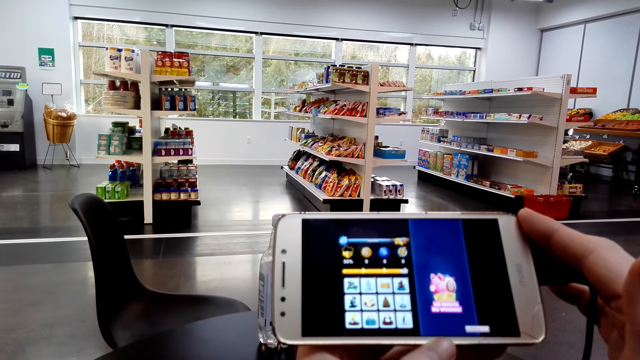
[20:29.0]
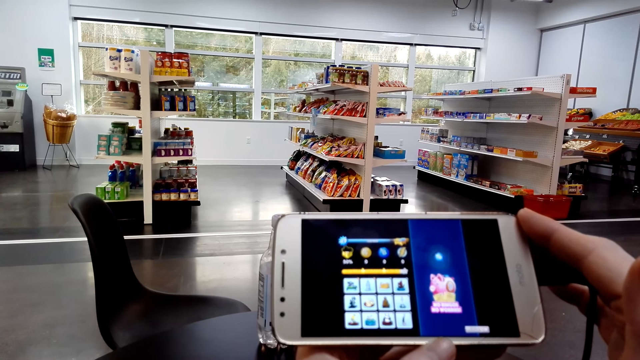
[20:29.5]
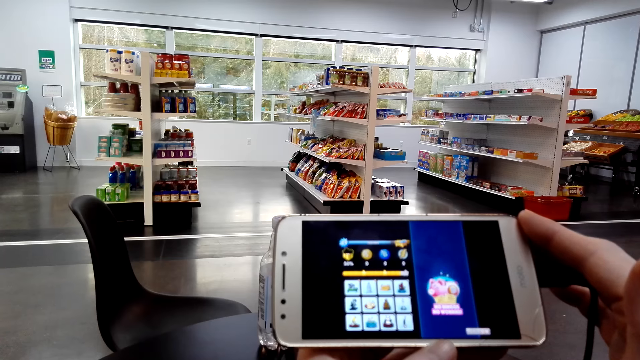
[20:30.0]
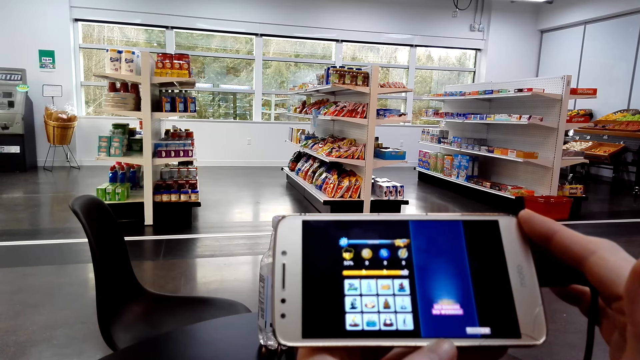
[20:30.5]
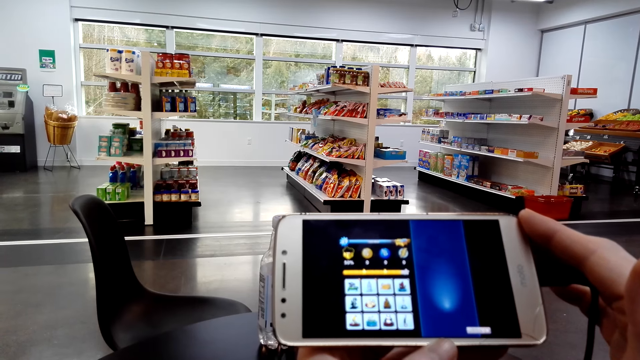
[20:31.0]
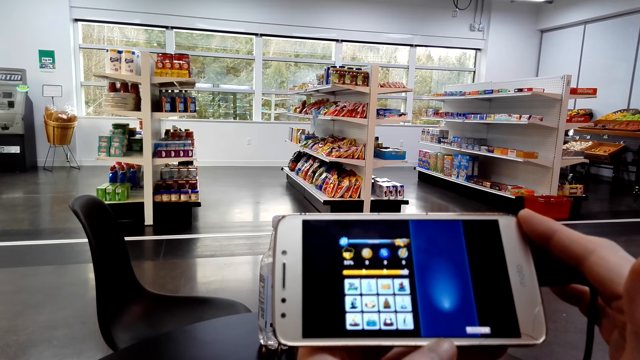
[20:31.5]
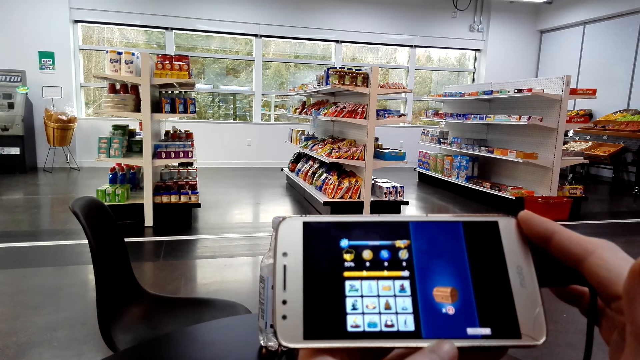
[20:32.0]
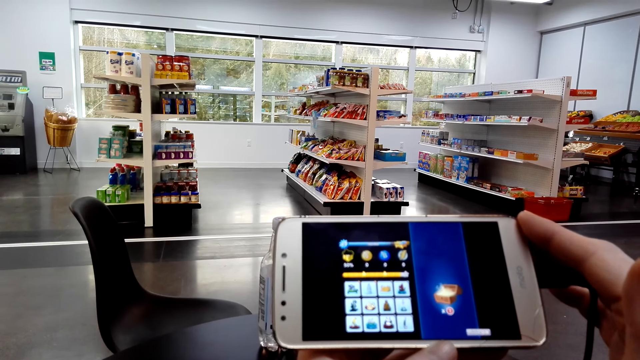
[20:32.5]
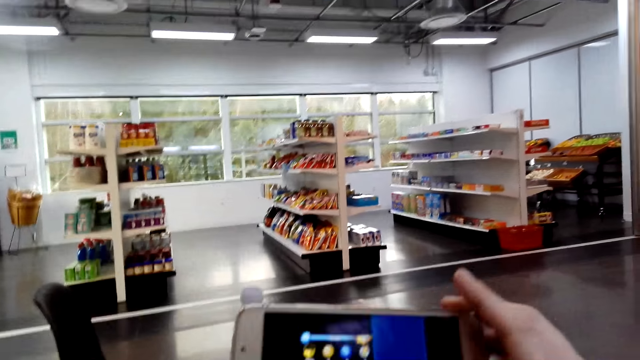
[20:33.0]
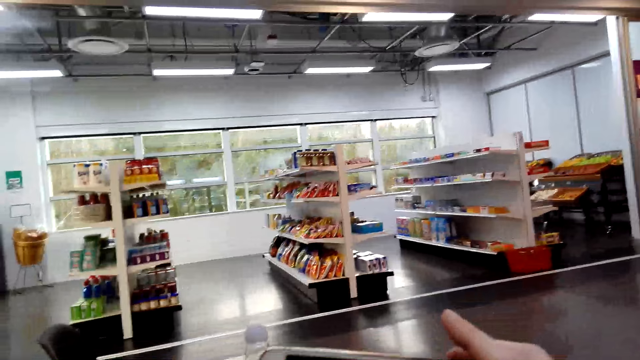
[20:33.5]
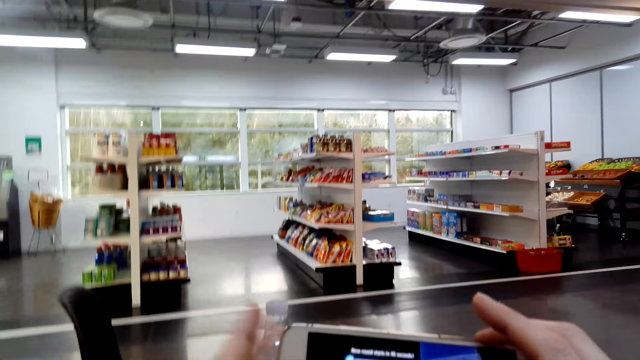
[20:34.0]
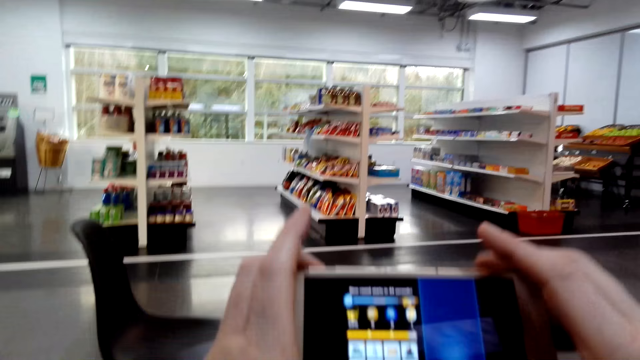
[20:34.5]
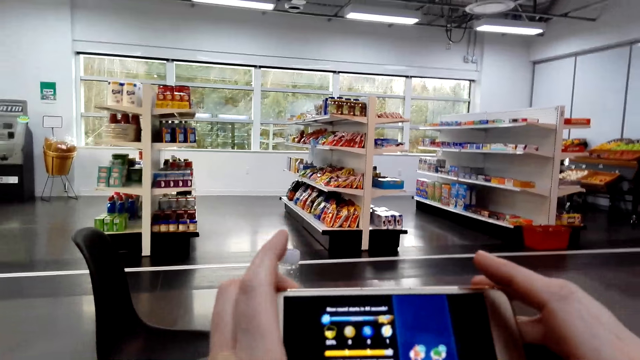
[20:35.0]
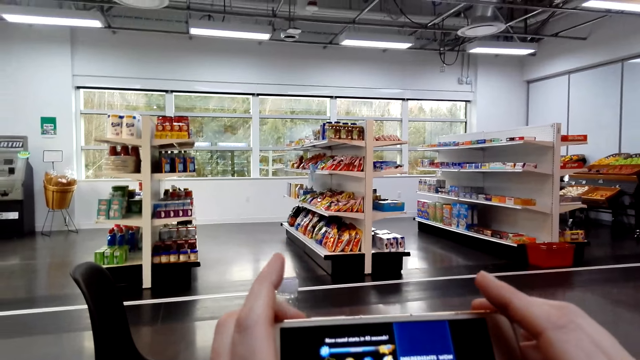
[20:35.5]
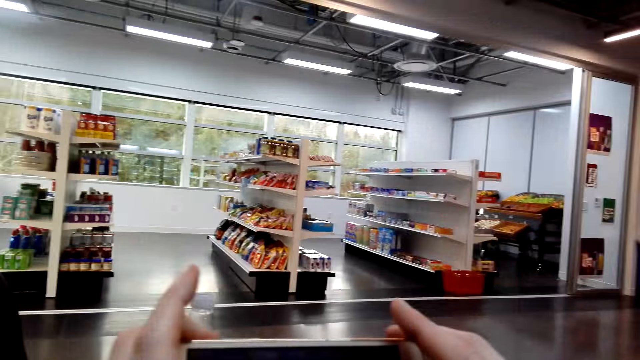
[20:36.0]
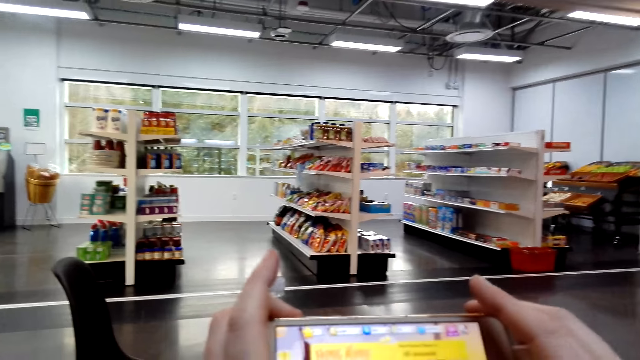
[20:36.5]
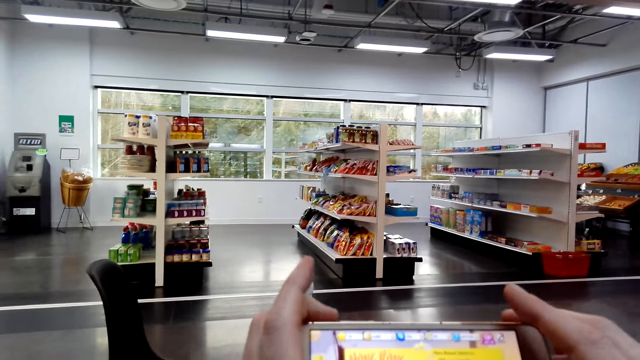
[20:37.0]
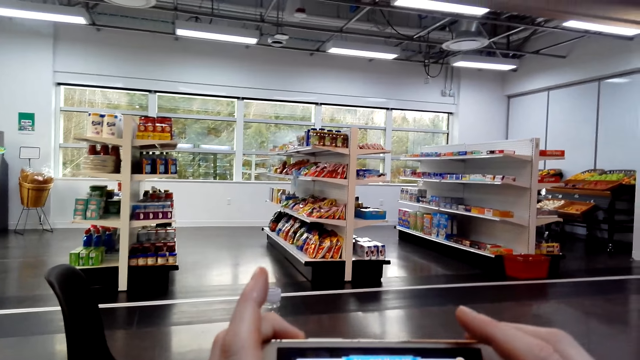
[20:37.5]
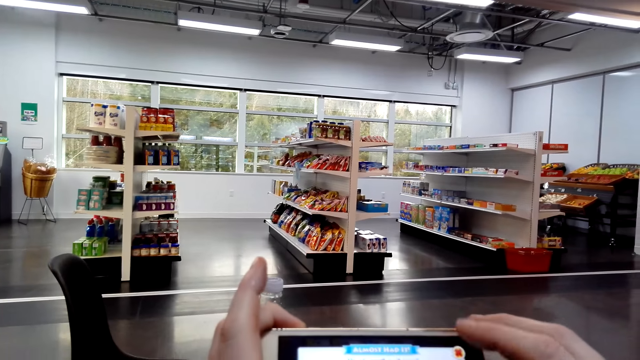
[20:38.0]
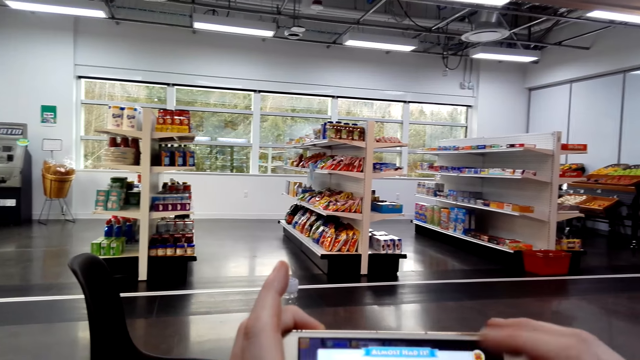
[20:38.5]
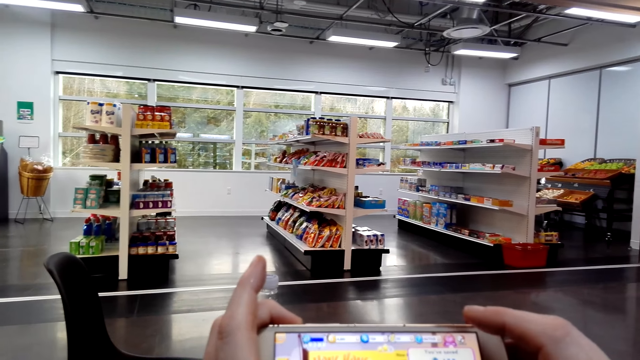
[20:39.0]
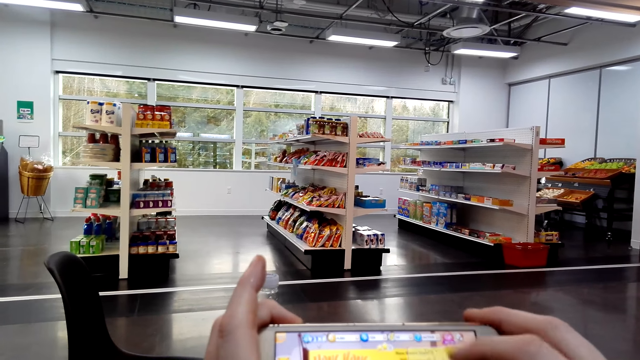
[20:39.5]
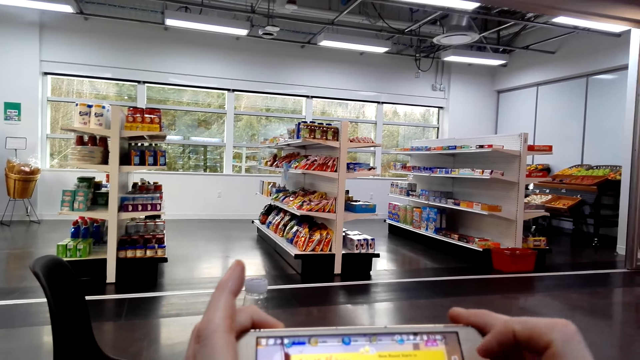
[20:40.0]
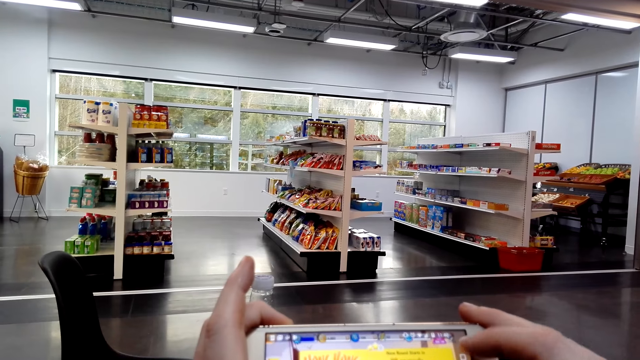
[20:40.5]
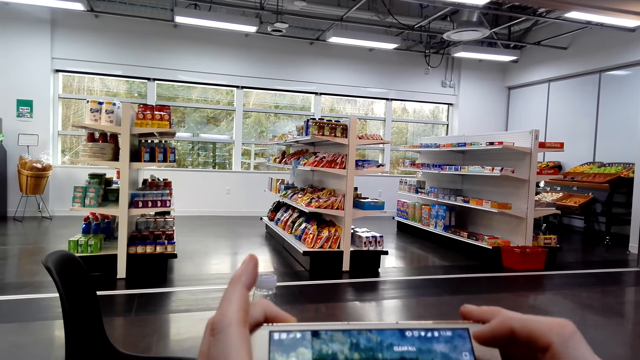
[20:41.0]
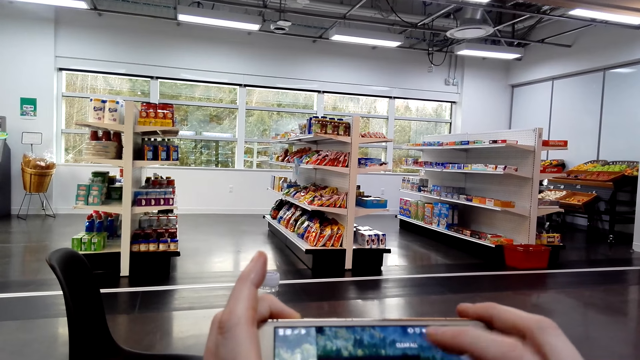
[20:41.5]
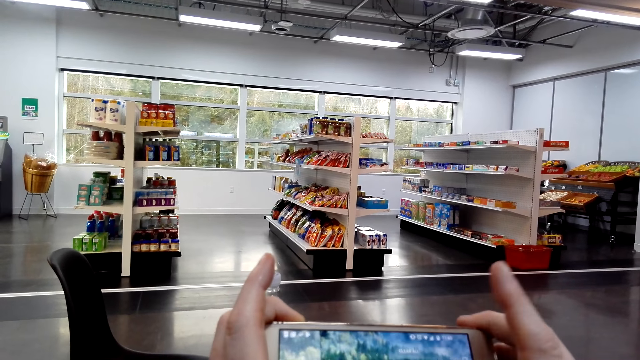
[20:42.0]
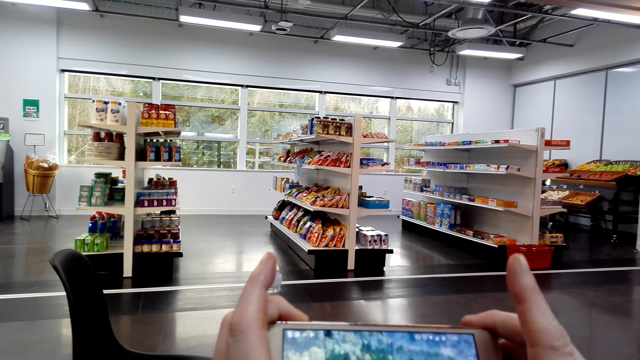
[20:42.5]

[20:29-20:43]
The camera wearer plays a game on the phone on the table with her right hand. She holds the phone on the table with both hands. She operates the phone on the table with her right hand.

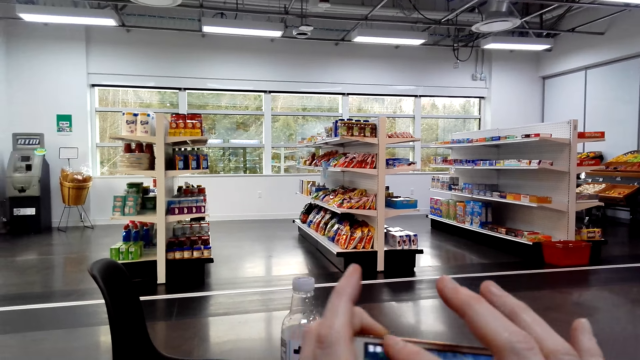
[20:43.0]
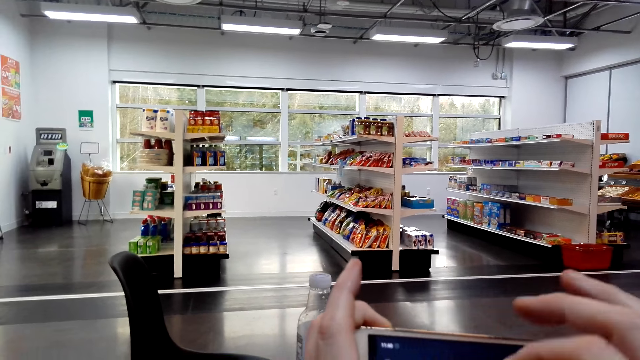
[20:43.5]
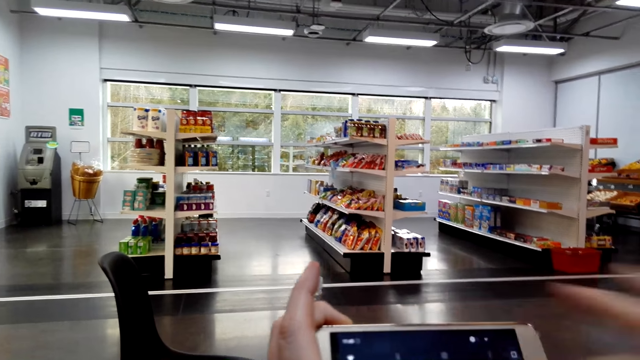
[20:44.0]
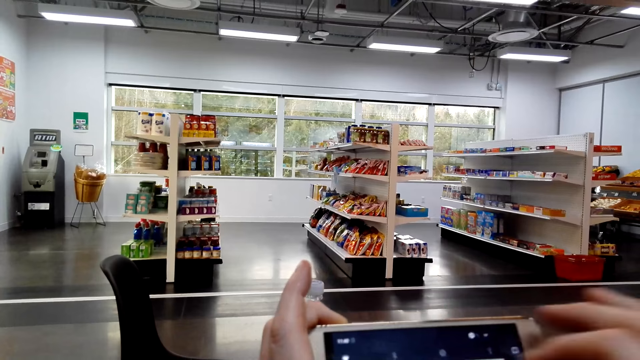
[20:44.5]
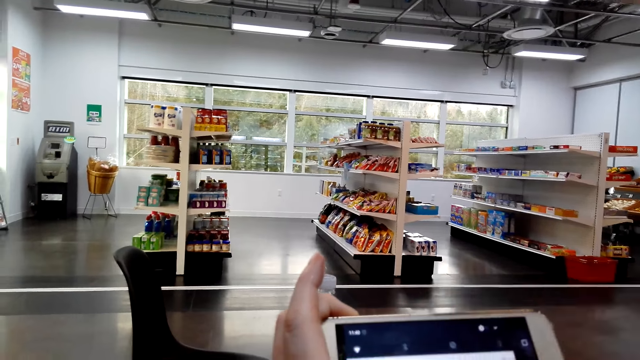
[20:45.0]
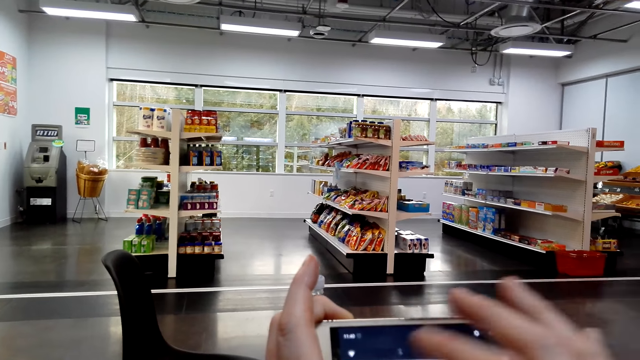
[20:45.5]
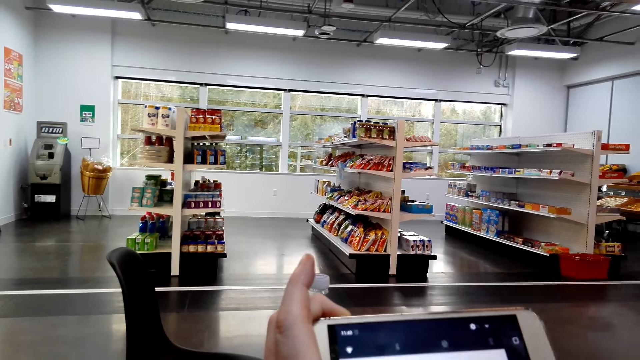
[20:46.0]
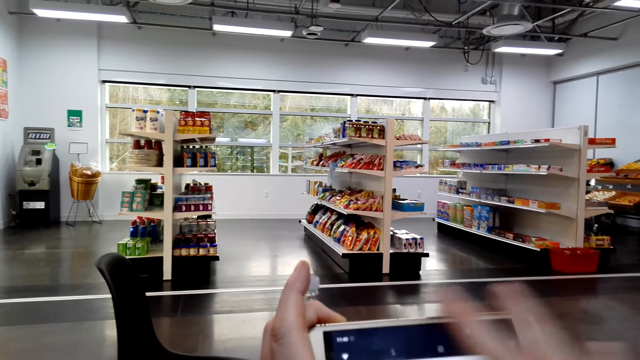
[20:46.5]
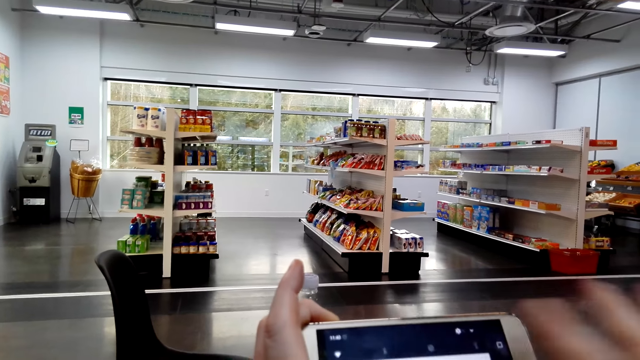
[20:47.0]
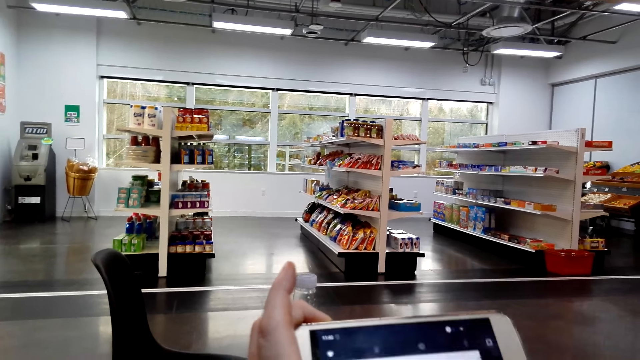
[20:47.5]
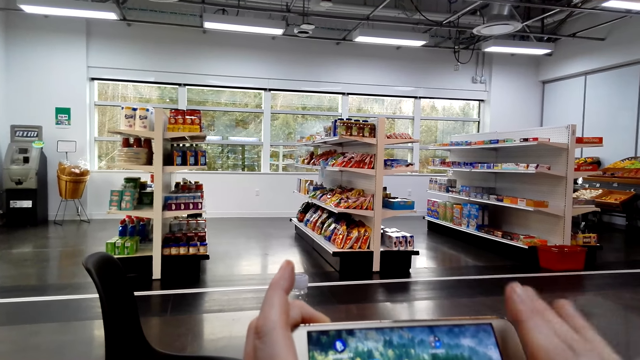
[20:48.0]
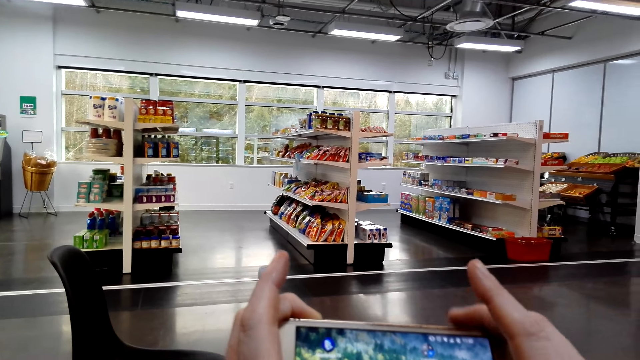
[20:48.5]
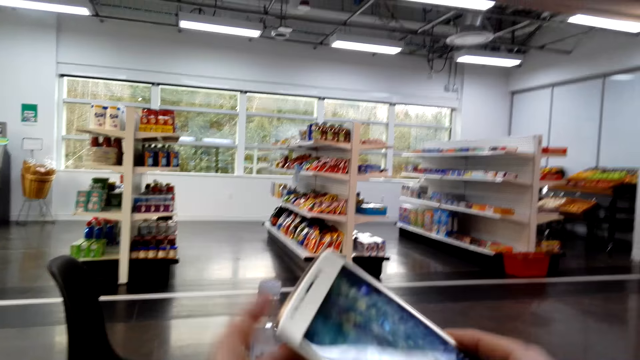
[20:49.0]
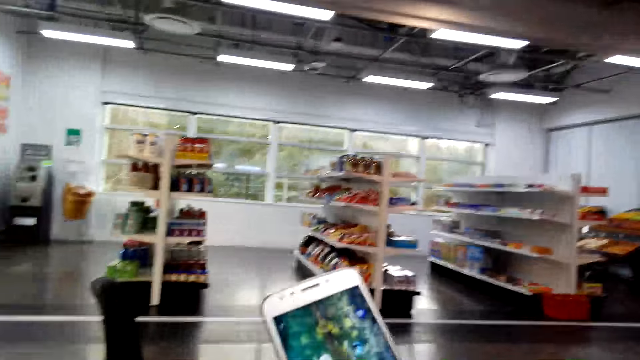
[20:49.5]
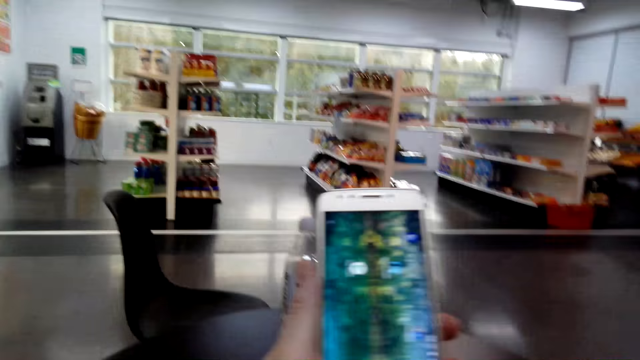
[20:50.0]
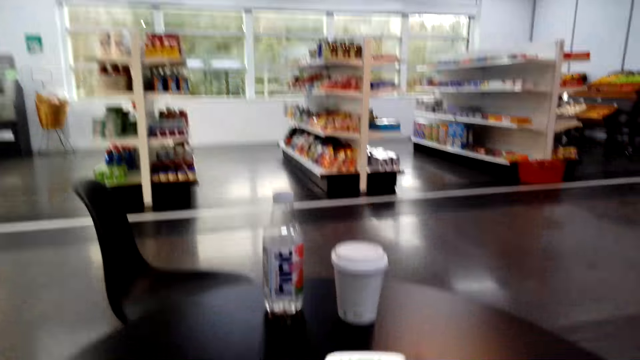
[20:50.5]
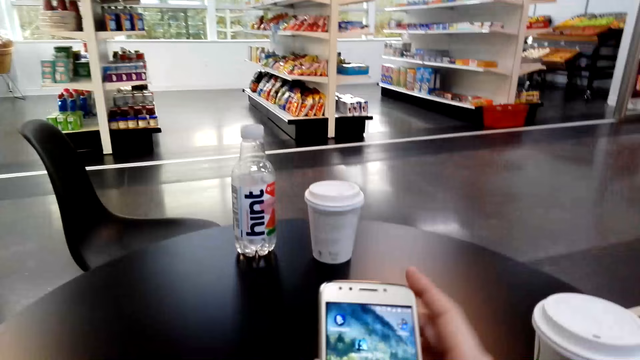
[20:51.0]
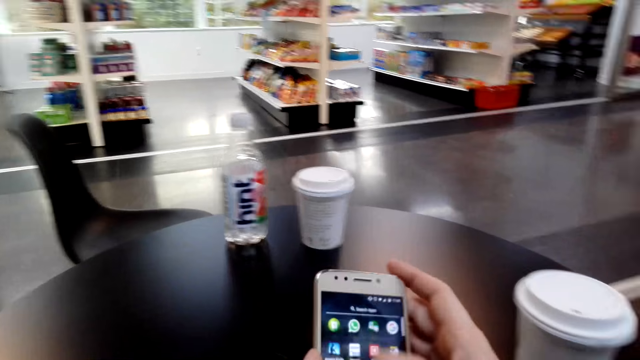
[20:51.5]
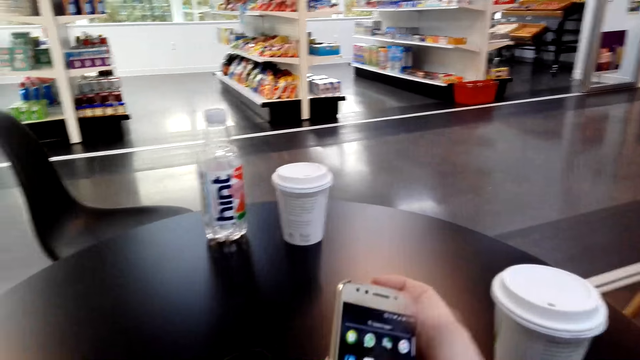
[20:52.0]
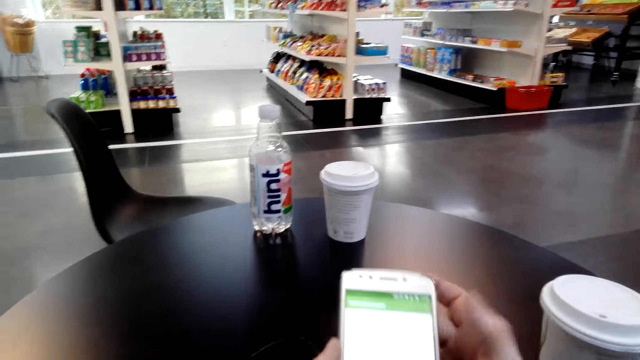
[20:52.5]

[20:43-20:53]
The camera wearer holds the phone on the table with both hands. She rotates the phone with her hands. She lowers the phone. She operates the phone with her right hand. She scrolls on the phone.
